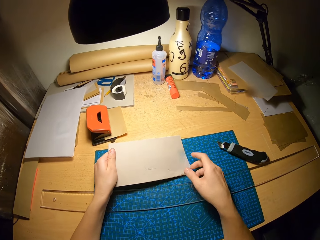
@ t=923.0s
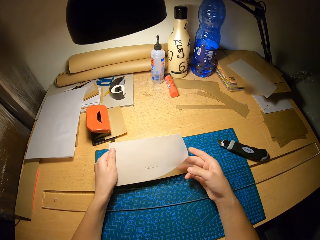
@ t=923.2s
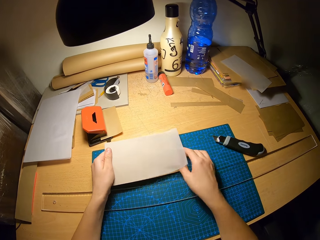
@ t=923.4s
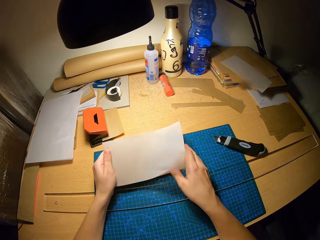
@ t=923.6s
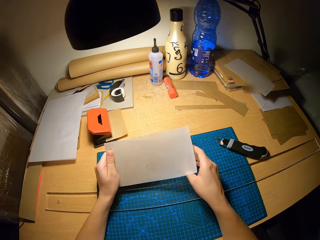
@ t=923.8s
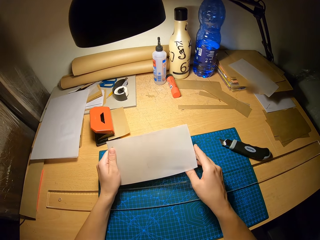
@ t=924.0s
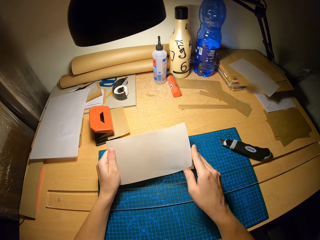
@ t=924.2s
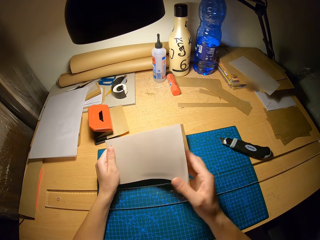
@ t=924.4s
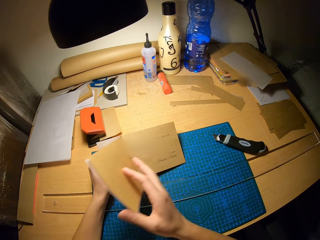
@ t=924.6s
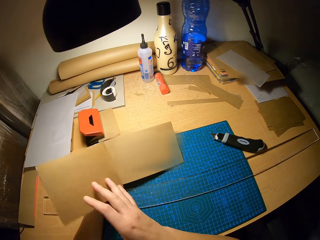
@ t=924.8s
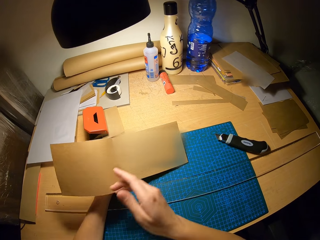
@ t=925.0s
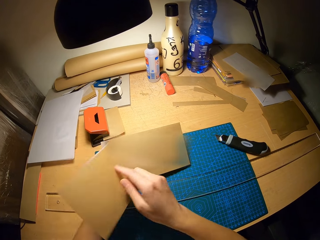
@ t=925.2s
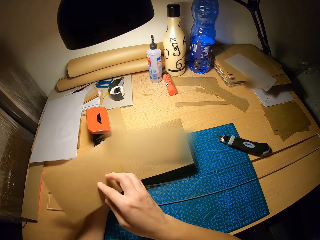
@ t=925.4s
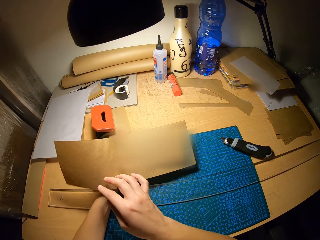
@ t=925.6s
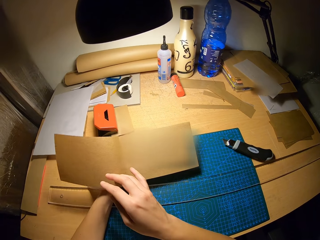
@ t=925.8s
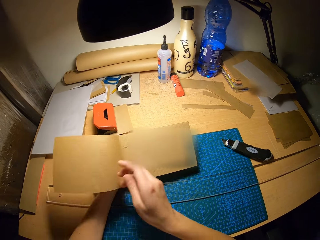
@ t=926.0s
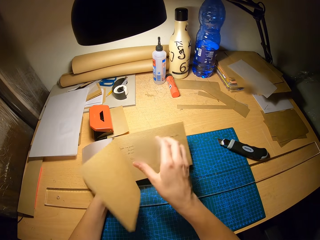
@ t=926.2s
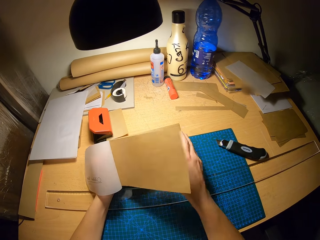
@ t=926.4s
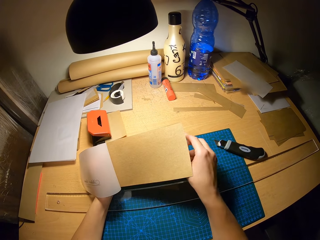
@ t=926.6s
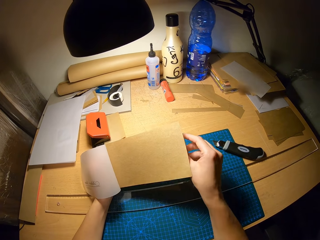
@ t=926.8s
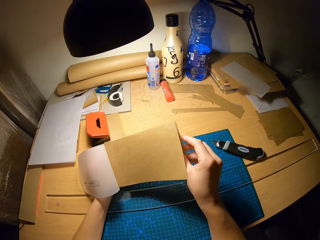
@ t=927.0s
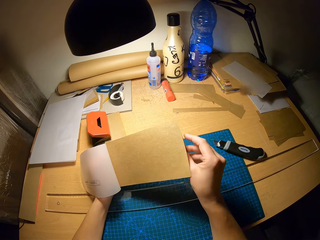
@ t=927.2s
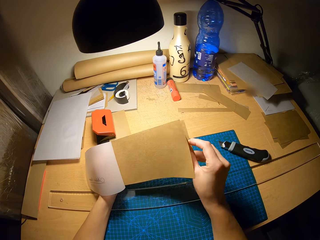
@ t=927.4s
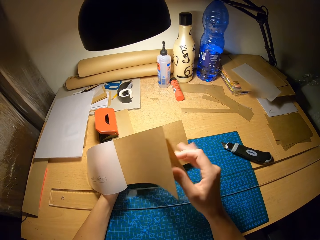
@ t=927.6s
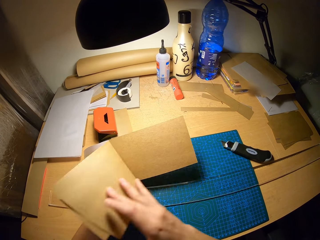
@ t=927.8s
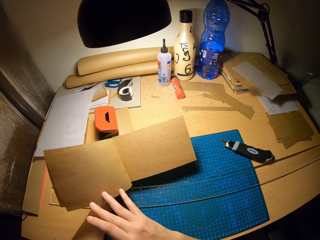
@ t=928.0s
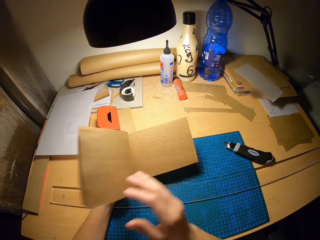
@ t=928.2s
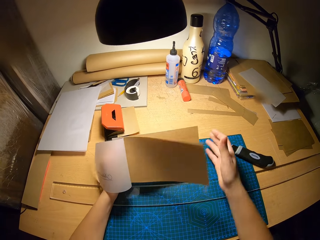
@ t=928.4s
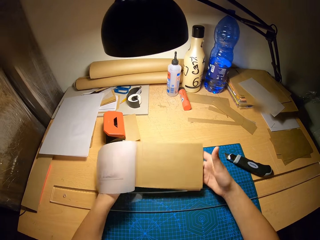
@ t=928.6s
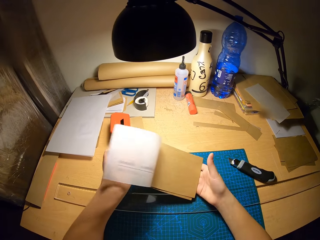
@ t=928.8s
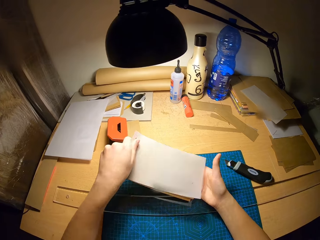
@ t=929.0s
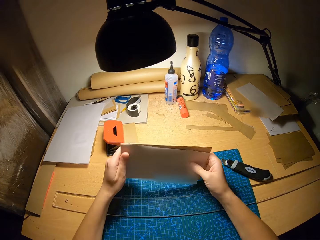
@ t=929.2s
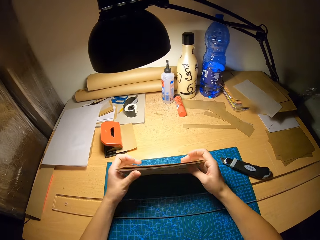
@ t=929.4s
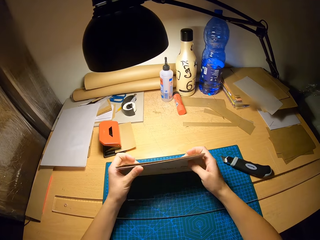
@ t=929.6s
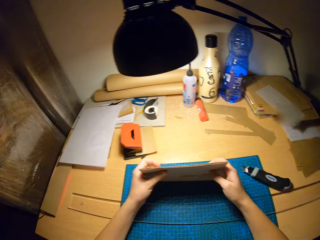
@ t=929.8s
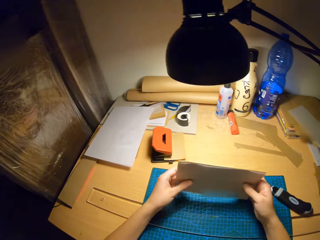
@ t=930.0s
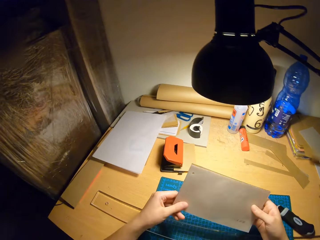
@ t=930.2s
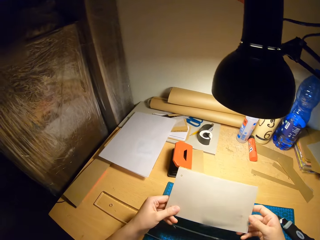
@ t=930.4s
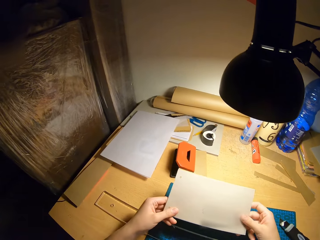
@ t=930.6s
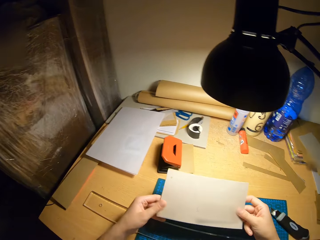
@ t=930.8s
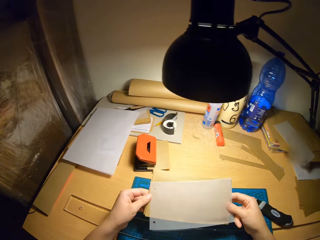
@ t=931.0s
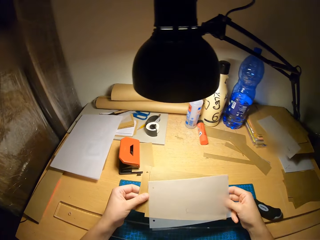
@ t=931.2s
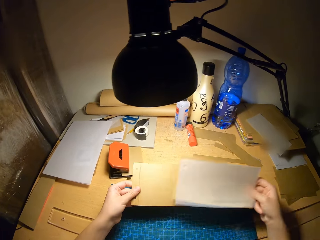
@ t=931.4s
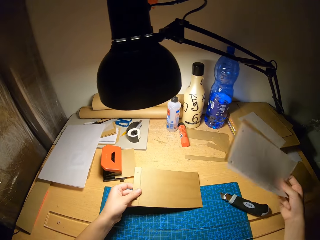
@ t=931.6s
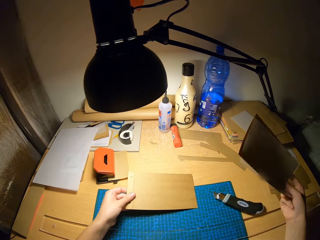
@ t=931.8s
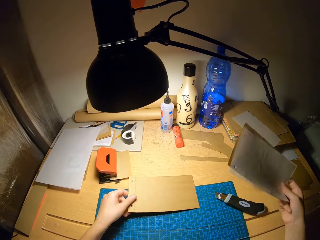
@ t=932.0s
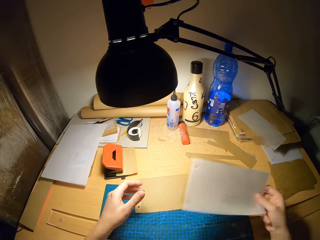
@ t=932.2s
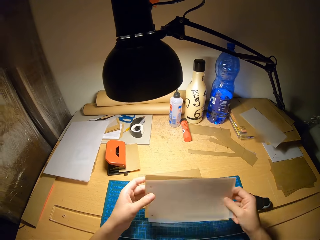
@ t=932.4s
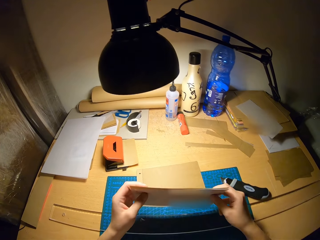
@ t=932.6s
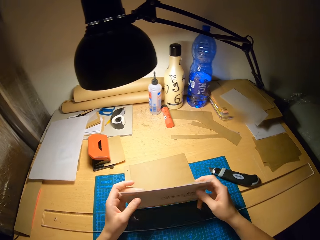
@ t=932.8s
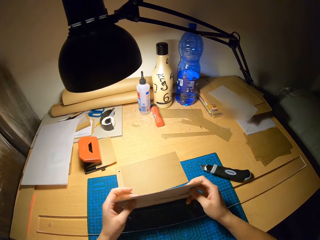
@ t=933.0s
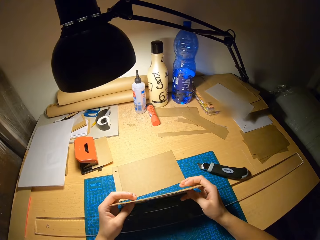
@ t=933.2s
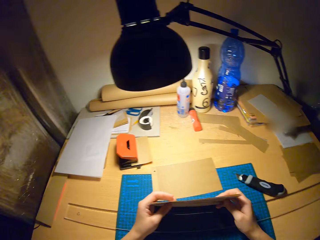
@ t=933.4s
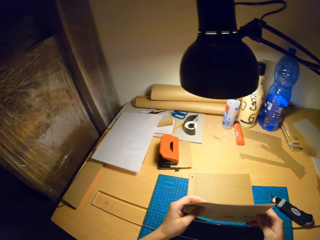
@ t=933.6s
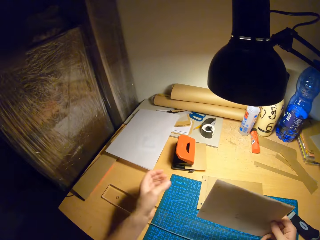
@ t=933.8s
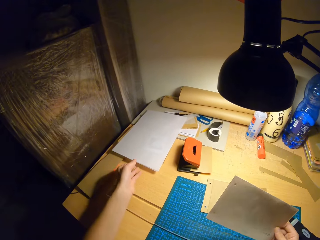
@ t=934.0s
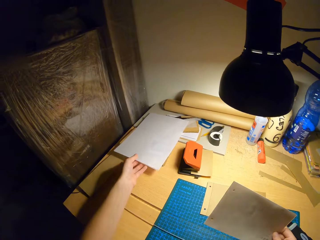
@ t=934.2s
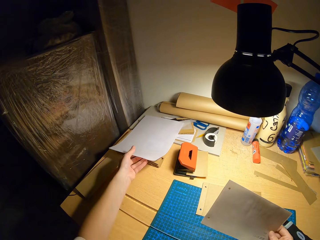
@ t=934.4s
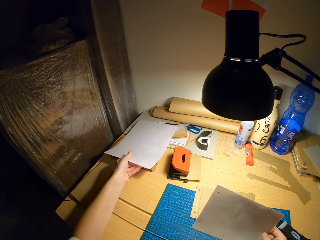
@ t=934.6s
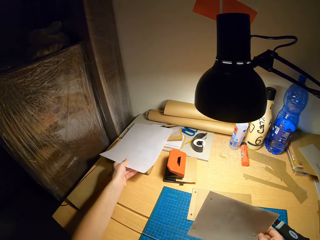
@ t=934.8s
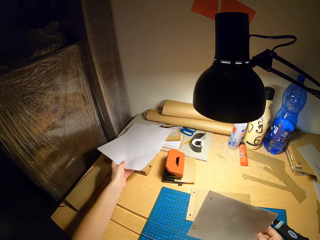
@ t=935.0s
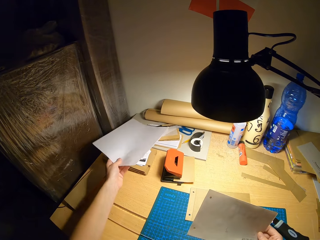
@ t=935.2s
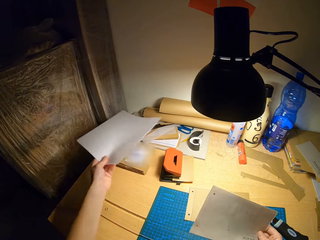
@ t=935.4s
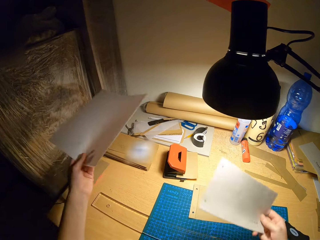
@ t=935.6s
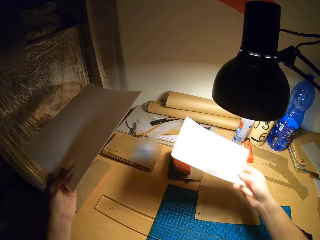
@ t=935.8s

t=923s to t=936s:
The camera wearer opens the craft papers. He holds the craft papers on the cutting mat. He drops the second cardboard on the cutting mat with his left hand. He holds the craft papers on the cutting mat. He picks another set of tracing papers on the table with his left hand, from the other craft papers.

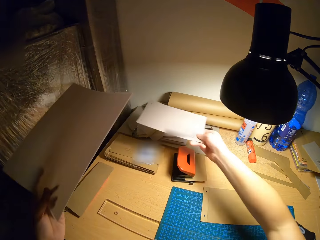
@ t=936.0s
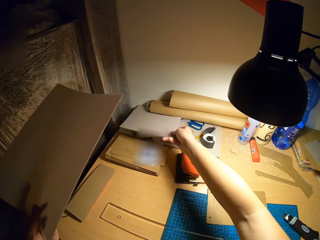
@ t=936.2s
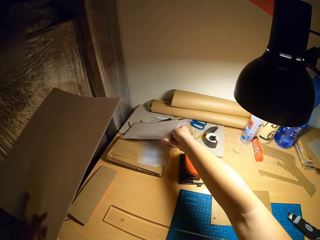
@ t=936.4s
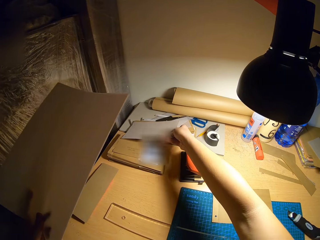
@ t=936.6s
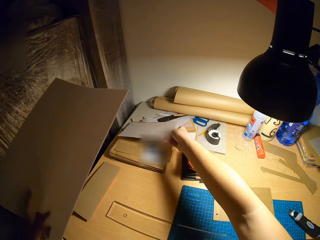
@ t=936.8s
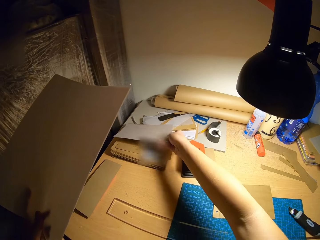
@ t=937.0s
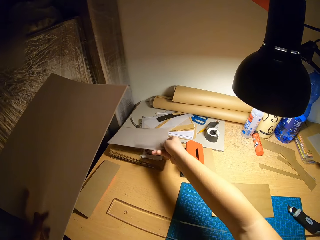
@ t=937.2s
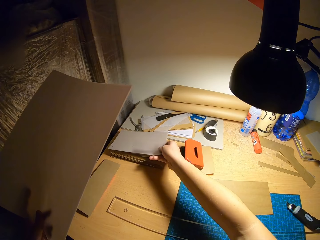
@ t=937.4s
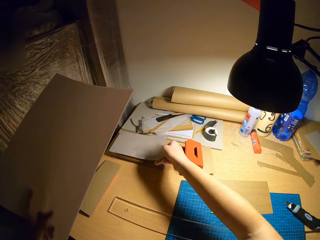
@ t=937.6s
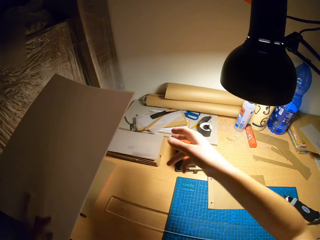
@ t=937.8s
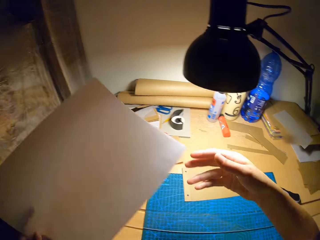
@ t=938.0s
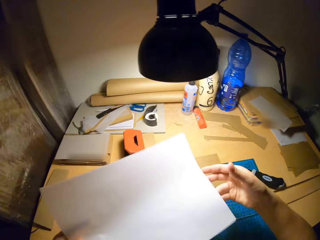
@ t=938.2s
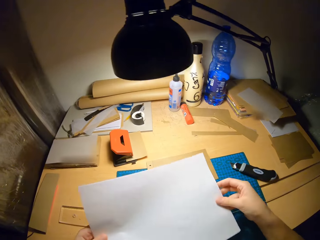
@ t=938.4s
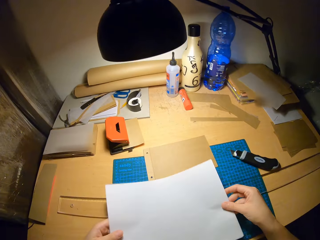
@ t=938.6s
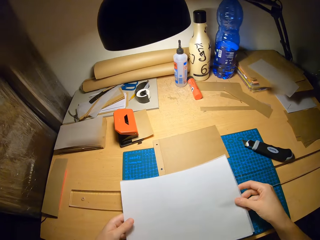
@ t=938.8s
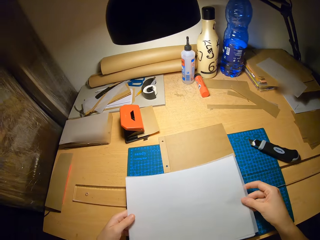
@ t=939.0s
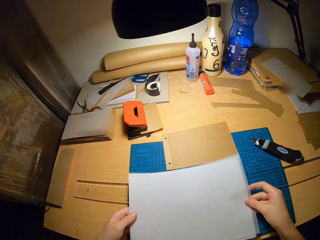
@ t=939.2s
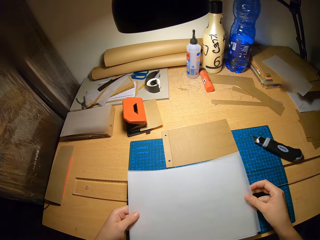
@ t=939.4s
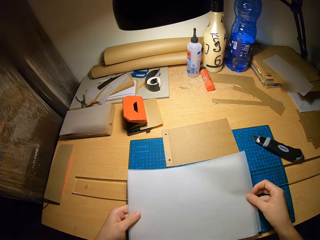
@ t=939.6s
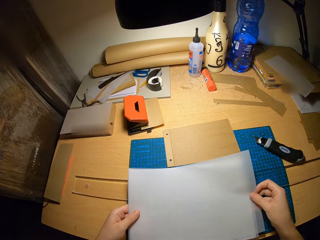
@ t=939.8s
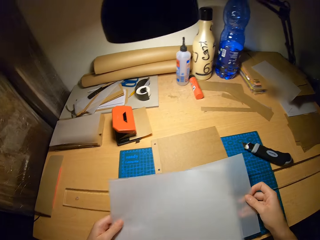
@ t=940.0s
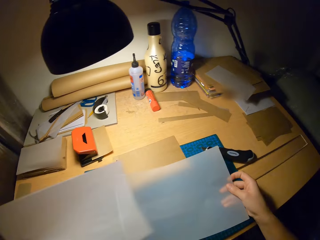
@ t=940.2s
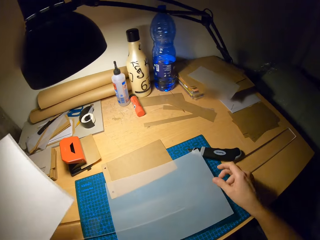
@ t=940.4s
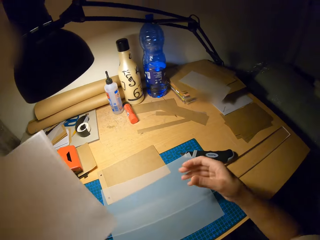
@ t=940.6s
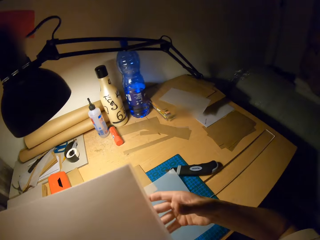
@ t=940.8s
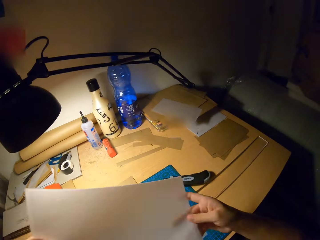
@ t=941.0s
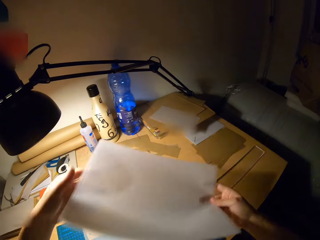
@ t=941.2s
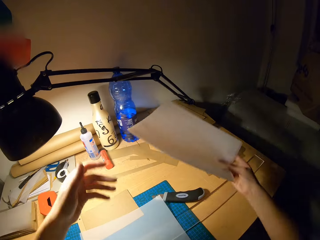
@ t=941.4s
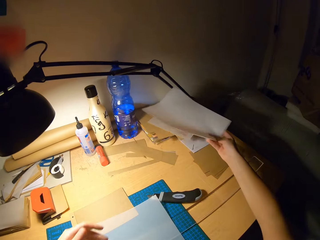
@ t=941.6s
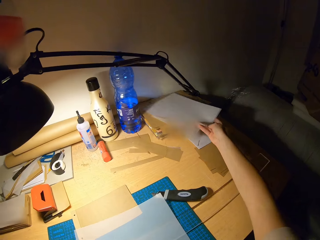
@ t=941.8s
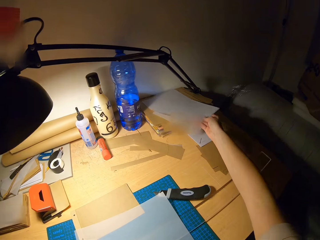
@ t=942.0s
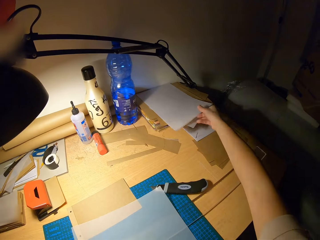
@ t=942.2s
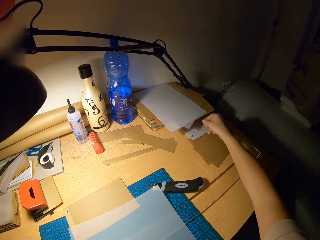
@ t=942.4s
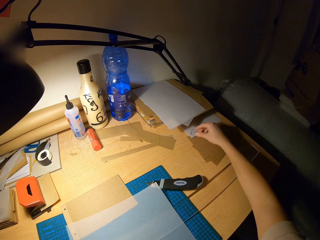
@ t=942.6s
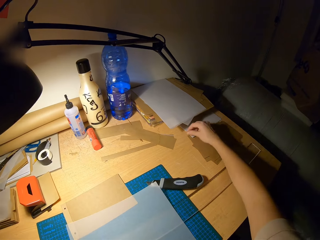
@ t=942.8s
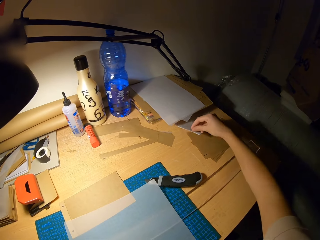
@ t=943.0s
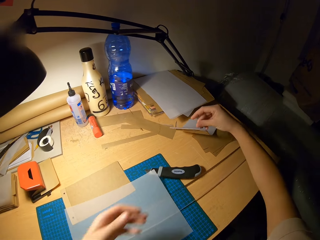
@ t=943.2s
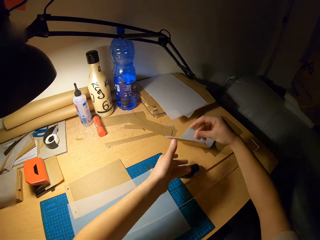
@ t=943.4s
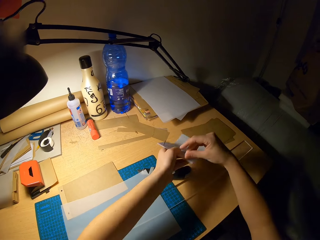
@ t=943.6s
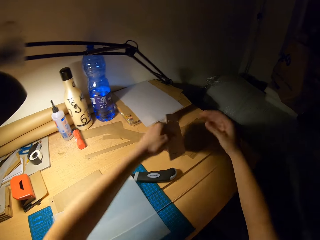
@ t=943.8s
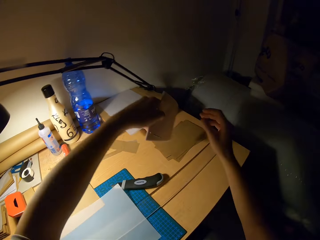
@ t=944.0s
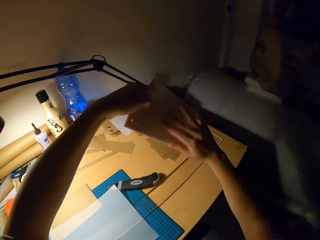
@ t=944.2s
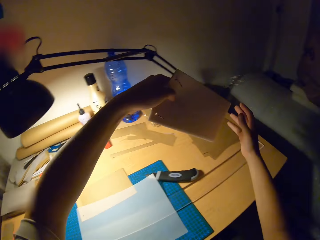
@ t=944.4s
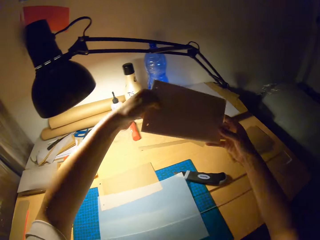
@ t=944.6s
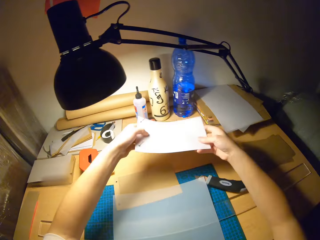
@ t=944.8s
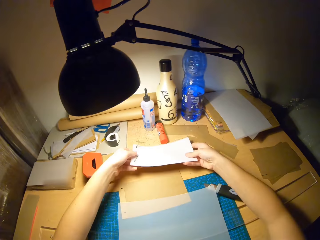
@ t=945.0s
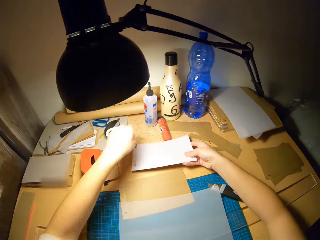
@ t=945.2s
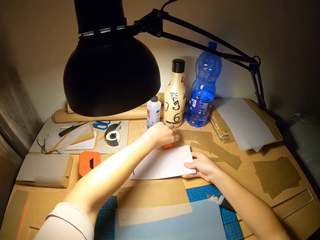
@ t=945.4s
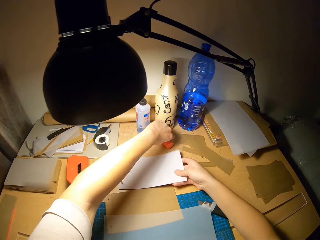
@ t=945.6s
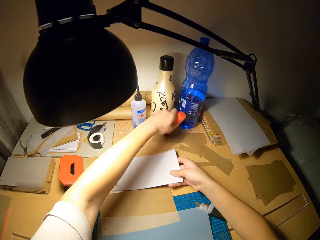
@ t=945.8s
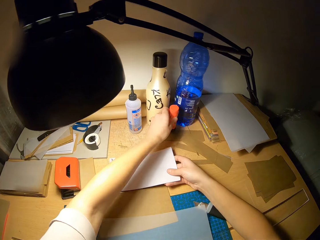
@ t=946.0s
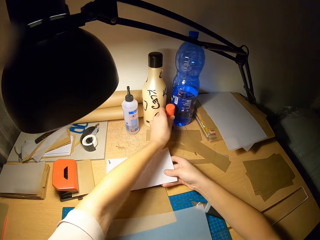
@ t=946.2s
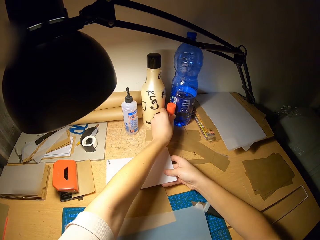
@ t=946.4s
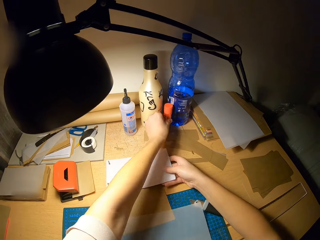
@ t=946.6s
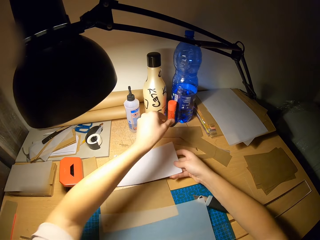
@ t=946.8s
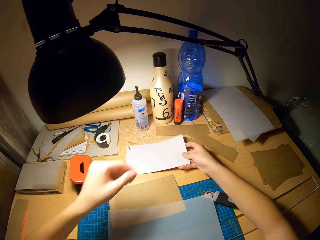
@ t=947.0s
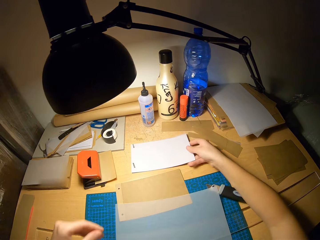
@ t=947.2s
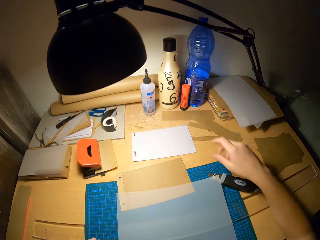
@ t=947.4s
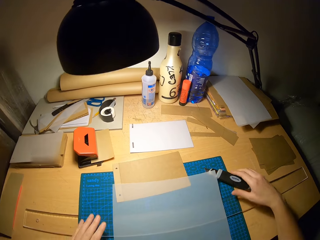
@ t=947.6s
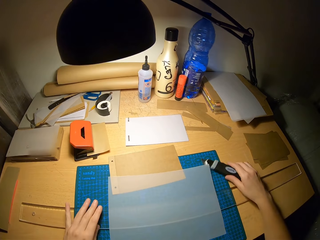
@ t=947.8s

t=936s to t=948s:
The camera wearer drops the first set of tracing papers on the table with his right hand. He drops the first and third cardboards on the table with his right hand. He holds the craft papers on the cutting mat. He removes another tracing paper from the set of tracing papers with his right hand. He drops the second tracing paper on the cutting mat. He holds the craft papers with both hands. He drops the second set of tracing papers on the table with his right hand. He moves a set of white cardboards on the table with his hands. He moves a gum container on the table with his left hand.
